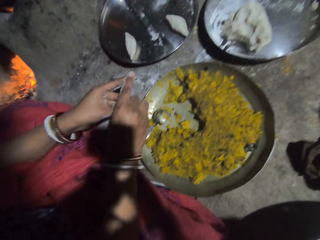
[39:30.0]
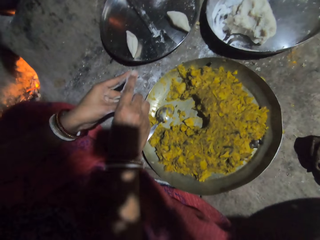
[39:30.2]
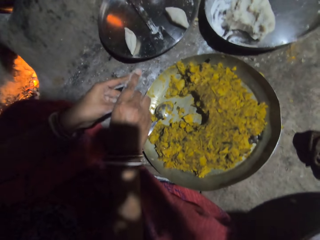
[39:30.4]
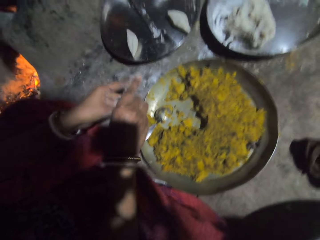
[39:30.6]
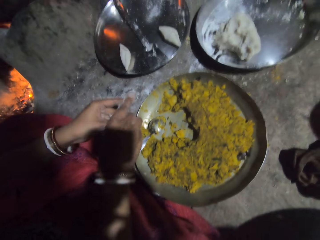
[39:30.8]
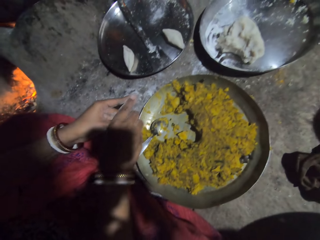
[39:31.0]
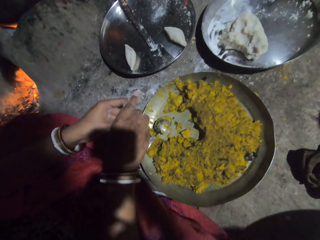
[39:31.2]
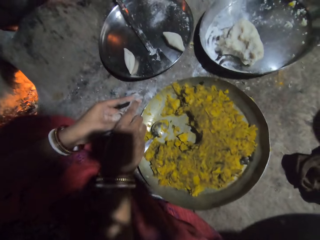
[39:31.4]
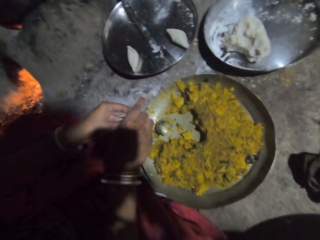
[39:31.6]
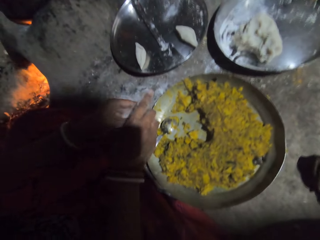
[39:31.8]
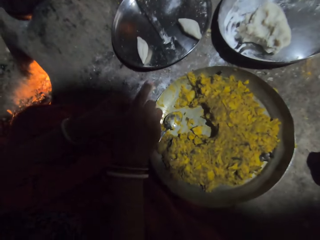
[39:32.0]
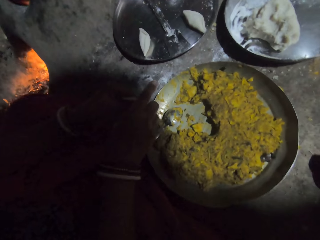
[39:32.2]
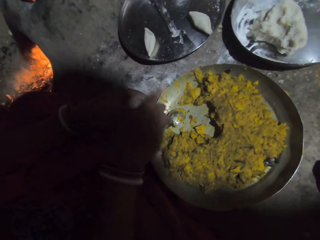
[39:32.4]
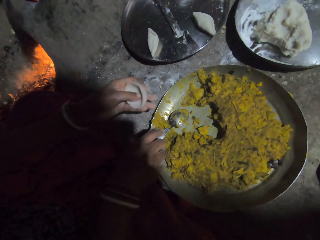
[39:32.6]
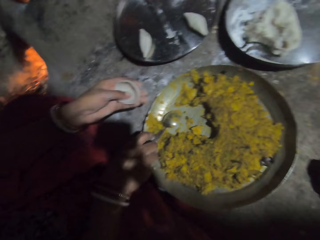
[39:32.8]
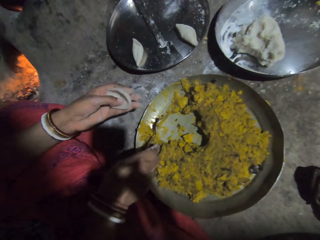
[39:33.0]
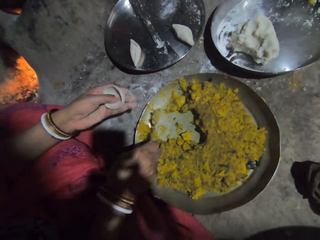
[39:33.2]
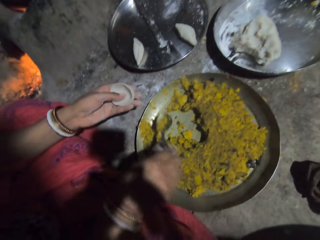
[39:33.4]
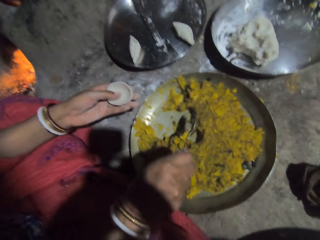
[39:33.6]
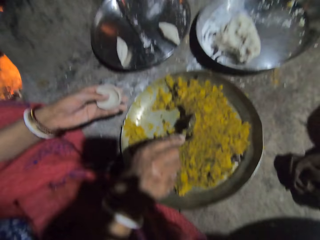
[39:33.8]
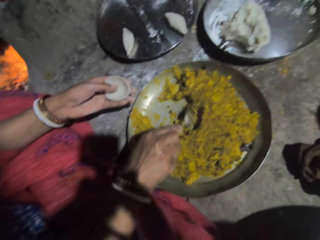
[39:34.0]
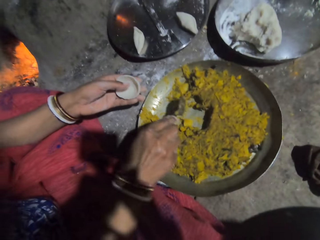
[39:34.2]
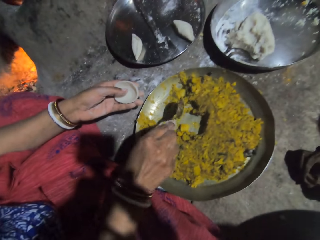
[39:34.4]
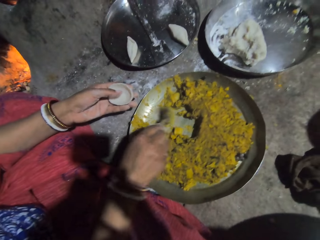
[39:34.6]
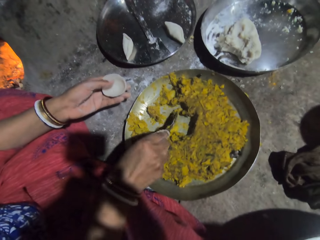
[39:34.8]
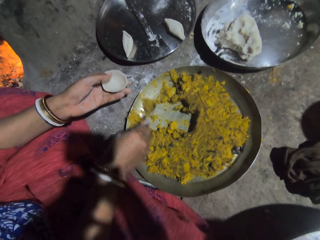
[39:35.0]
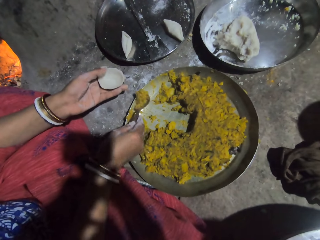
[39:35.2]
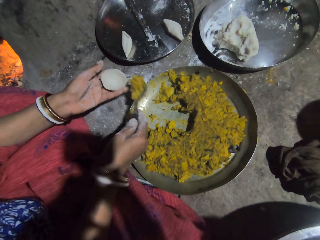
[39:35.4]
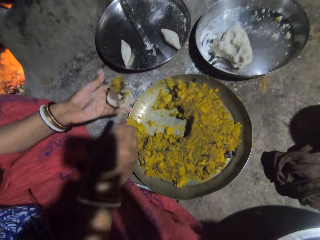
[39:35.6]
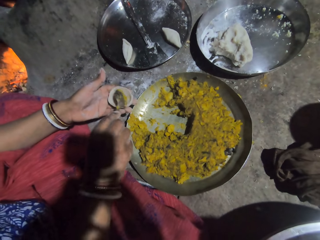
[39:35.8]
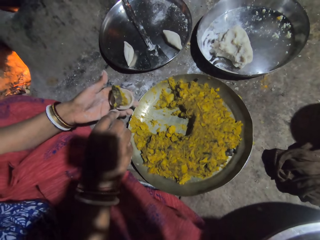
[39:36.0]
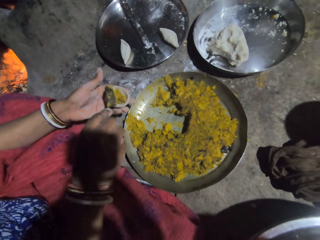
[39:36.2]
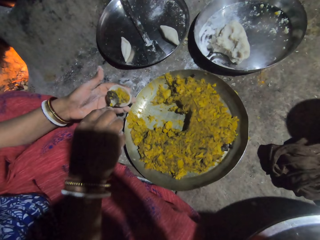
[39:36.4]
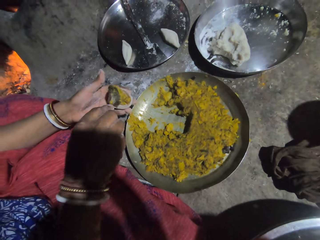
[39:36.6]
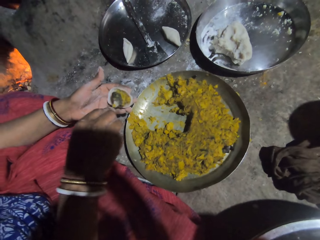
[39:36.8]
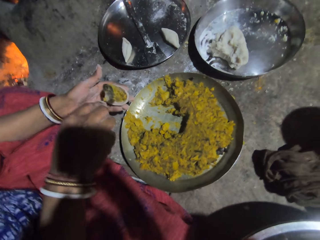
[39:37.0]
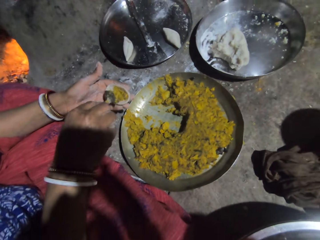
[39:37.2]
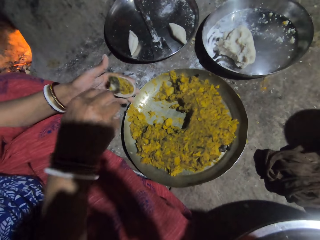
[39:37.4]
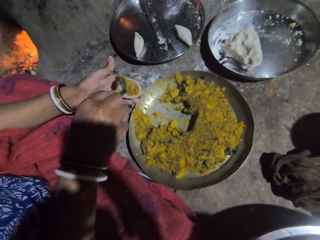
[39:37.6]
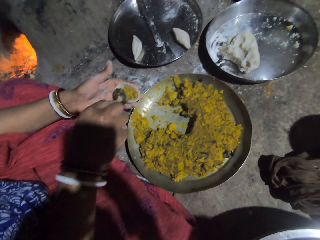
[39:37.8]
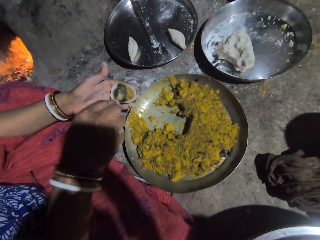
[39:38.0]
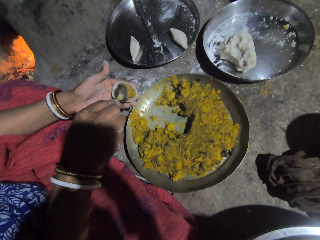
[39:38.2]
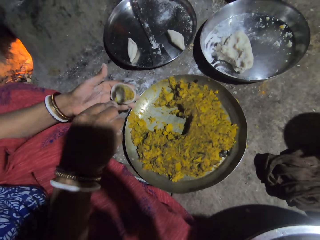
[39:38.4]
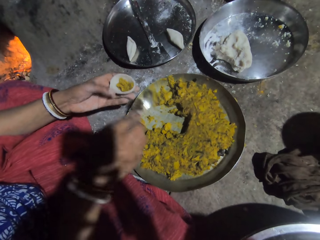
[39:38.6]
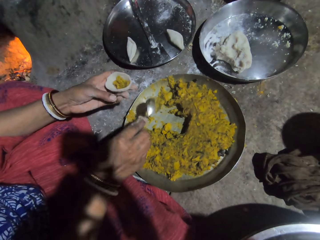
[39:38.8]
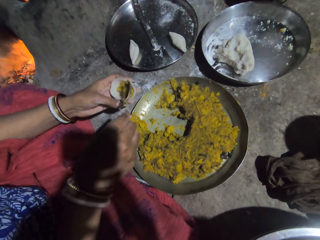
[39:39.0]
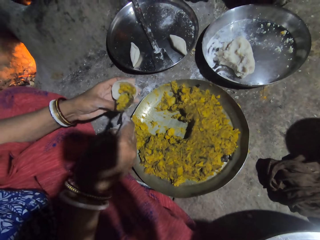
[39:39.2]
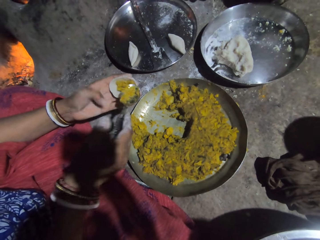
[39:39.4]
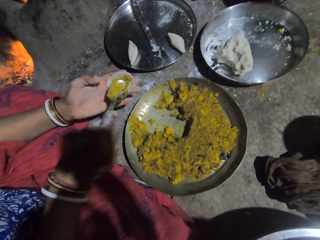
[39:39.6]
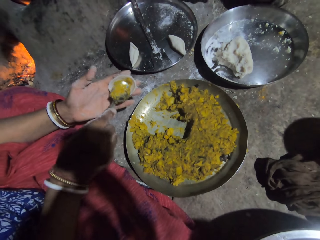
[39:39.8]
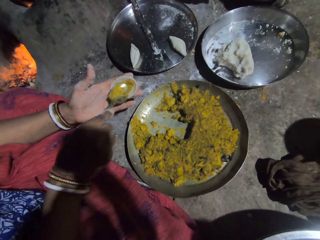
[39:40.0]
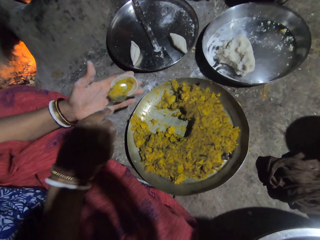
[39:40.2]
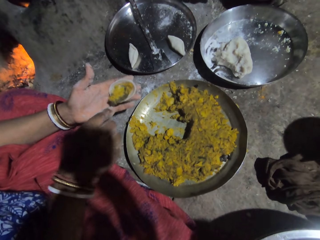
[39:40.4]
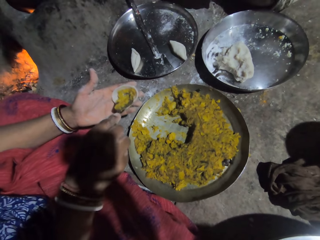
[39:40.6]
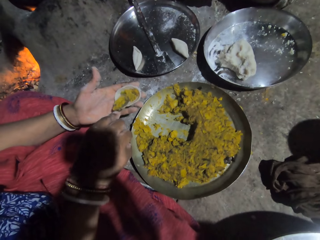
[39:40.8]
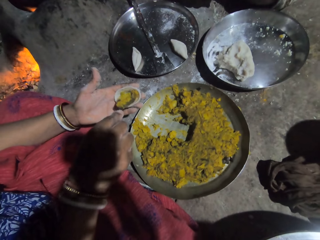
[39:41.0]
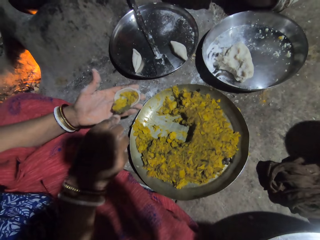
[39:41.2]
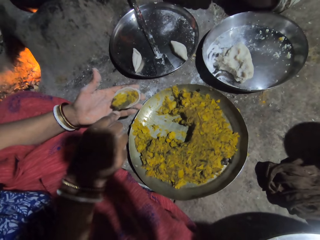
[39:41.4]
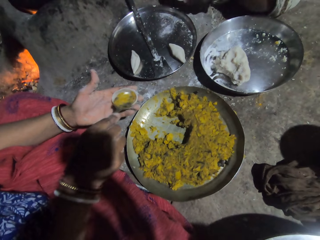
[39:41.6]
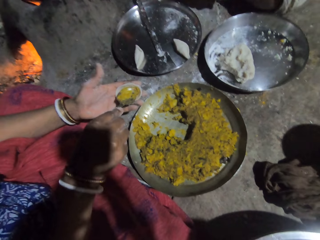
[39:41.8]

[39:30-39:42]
The camera wearer picks up the spoon. A person picks up the spoon. The camera wearer scoops filling. They put the filling in the dough. The person puts potato mash in the dough and adjusts the potato mash. The camera wearer spreads the filling in the dough.

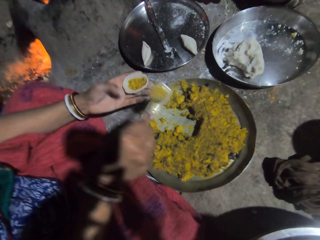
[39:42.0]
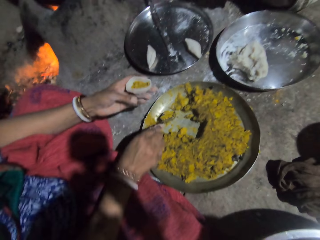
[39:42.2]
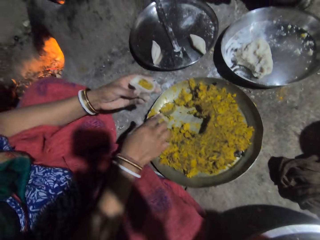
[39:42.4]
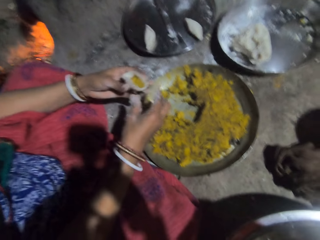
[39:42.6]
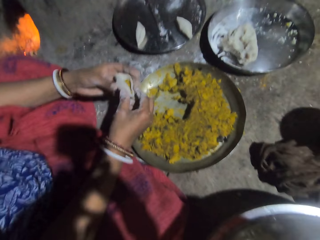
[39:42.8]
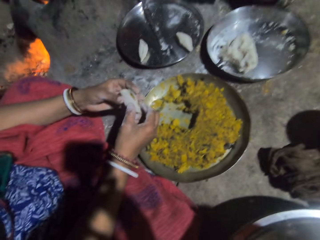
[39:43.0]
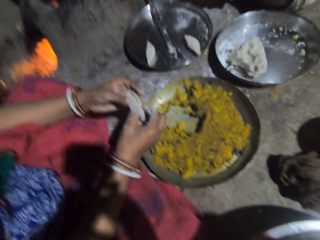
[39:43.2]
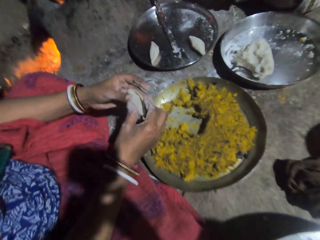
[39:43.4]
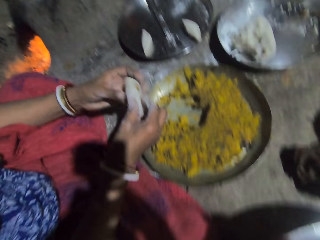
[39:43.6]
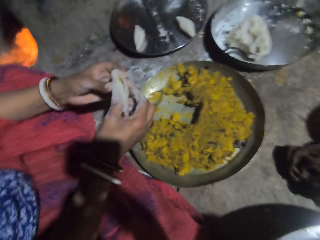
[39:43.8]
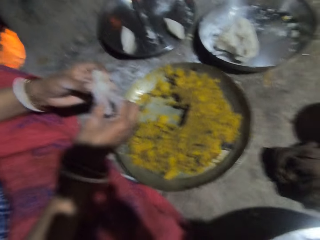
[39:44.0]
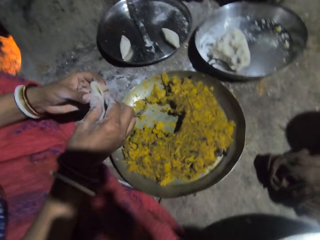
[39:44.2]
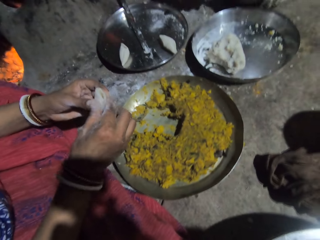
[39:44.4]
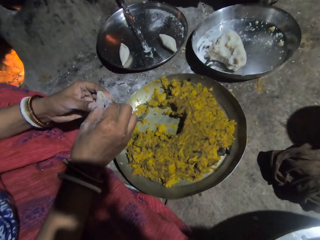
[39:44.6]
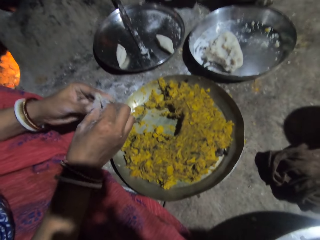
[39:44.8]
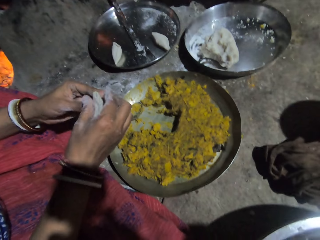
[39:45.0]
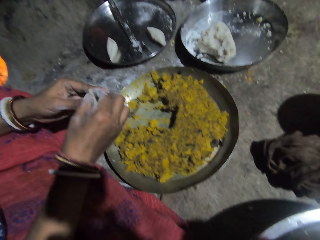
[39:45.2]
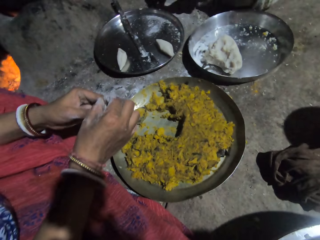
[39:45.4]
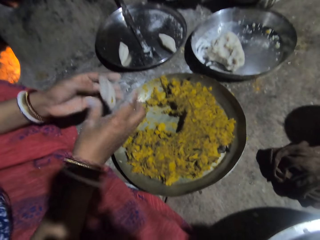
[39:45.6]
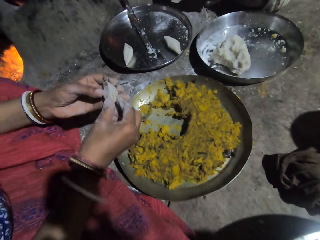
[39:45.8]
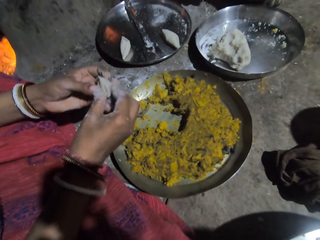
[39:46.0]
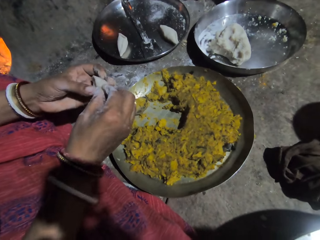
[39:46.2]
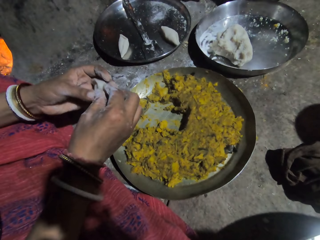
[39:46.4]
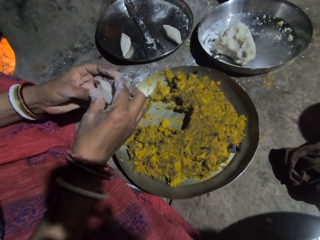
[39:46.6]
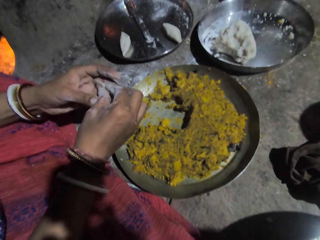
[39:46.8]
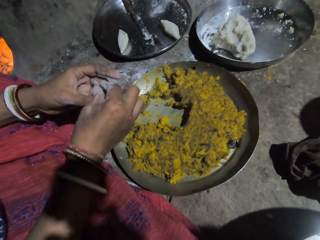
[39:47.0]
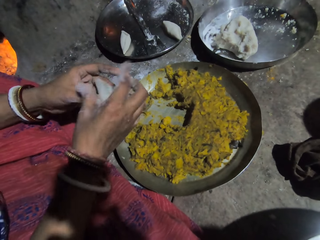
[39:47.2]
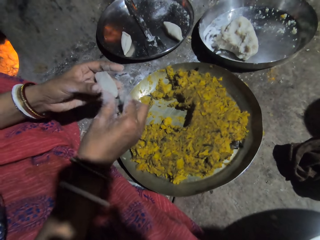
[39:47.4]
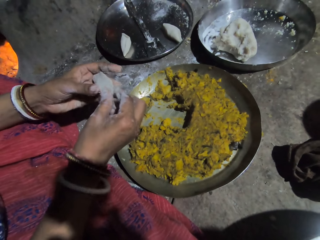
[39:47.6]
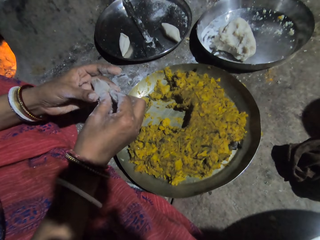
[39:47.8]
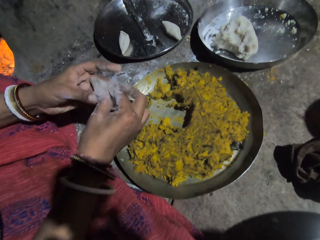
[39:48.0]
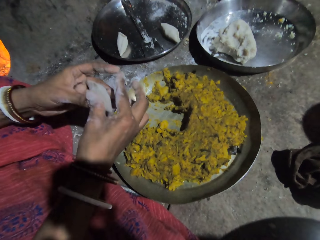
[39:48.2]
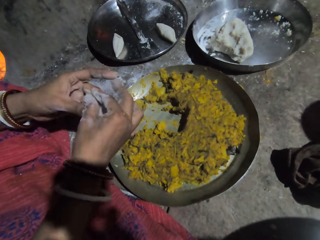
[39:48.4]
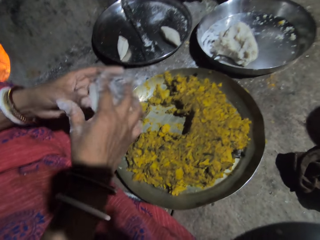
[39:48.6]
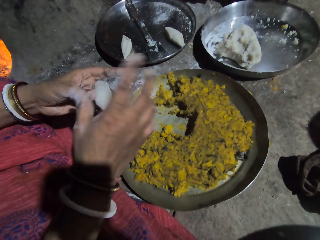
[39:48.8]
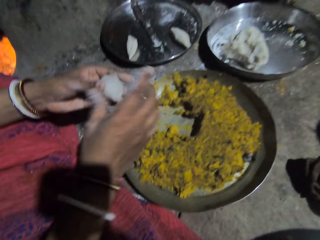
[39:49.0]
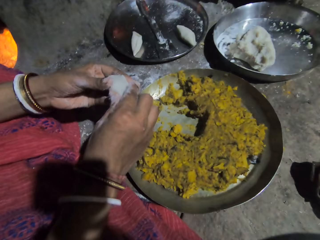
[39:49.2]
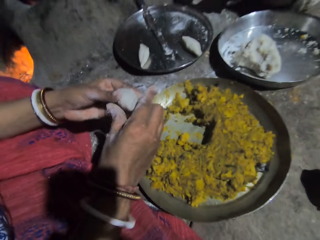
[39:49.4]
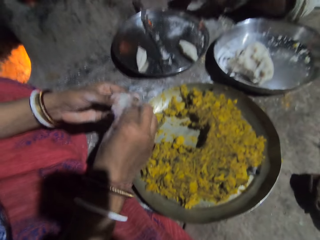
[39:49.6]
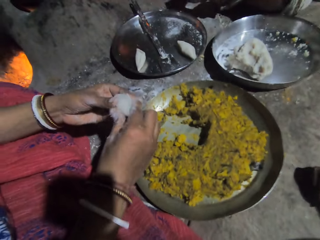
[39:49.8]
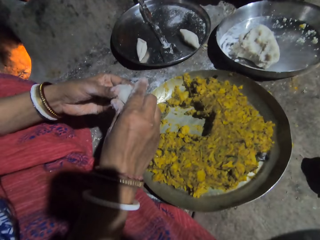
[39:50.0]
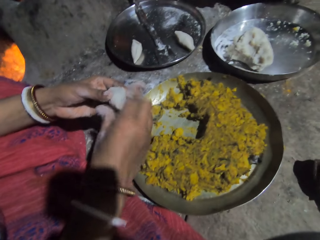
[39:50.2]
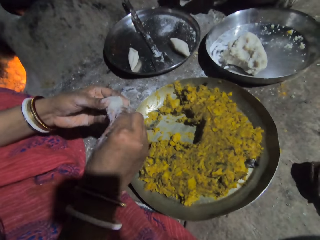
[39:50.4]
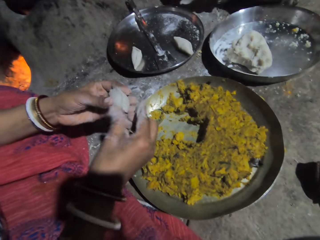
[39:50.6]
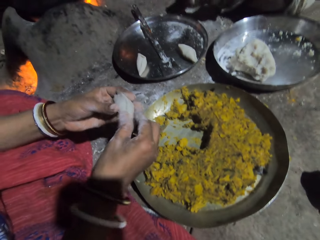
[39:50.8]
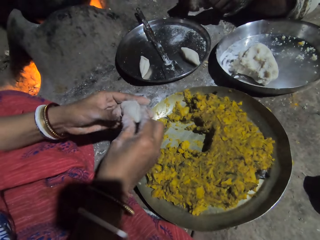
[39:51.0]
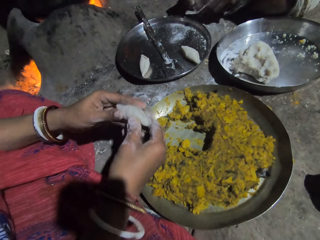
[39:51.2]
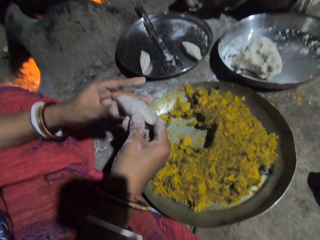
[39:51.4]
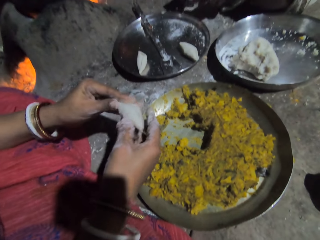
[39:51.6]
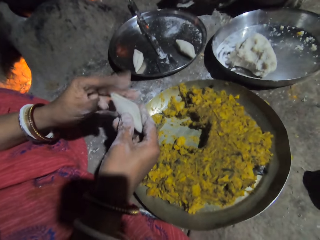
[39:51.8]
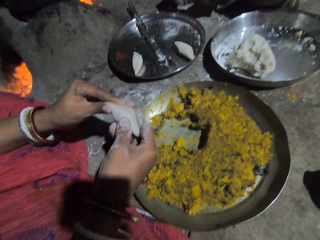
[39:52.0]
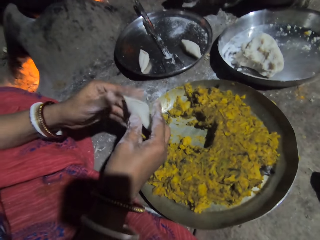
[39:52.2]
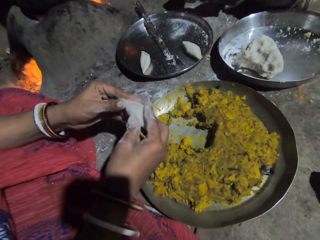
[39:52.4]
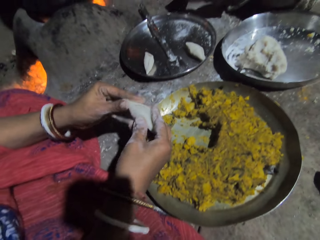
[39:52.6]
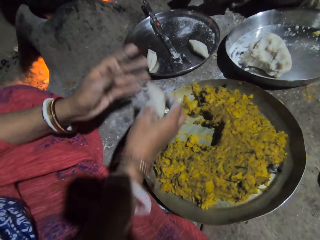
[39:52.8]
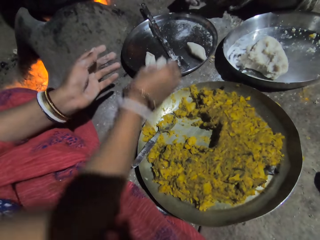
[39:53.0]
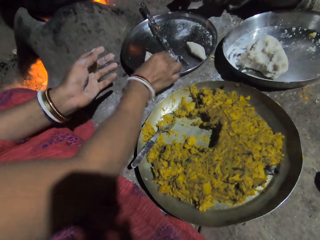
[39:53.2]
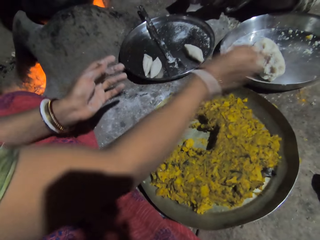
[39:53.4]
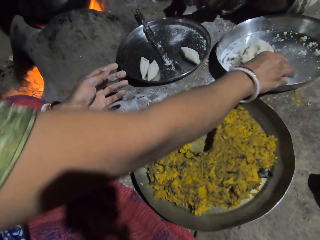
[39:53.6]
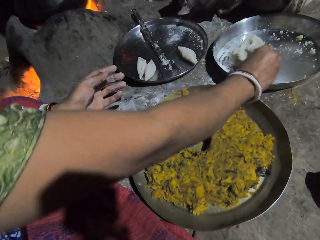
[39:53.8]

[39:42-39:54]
The camera wearer places the spoon in the tray. A person drops the spoon. The camera wearer pinches the edges of the dough. The person covers the dough together. The camera wearer places the dough in the tray. The person drops the dough in the tray.
